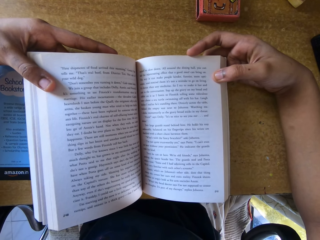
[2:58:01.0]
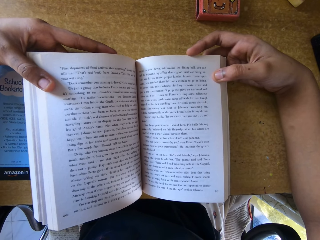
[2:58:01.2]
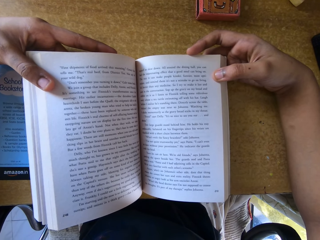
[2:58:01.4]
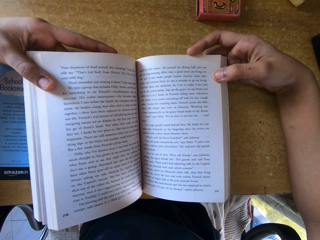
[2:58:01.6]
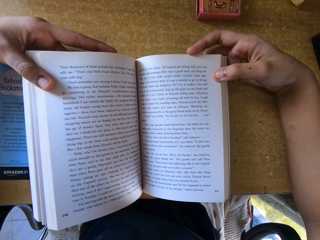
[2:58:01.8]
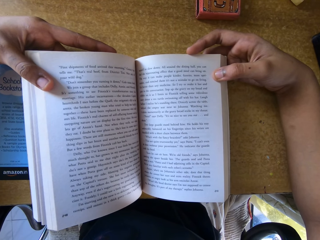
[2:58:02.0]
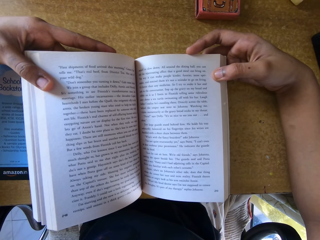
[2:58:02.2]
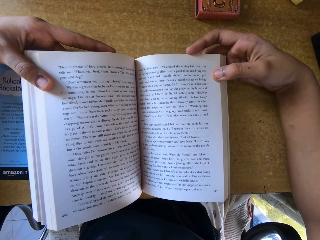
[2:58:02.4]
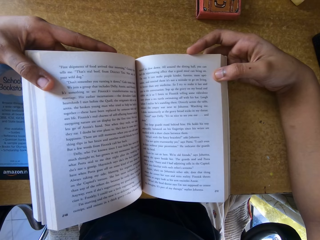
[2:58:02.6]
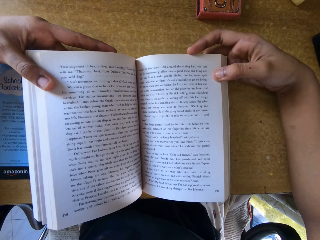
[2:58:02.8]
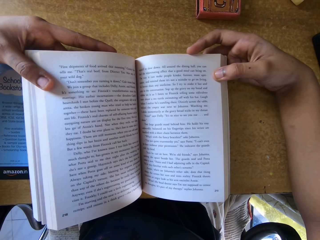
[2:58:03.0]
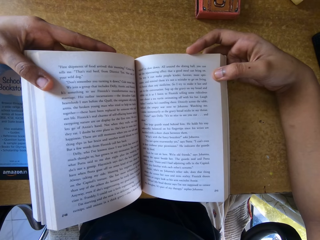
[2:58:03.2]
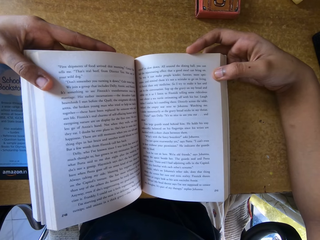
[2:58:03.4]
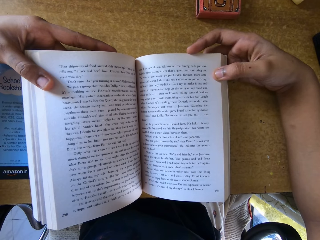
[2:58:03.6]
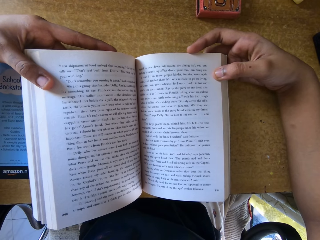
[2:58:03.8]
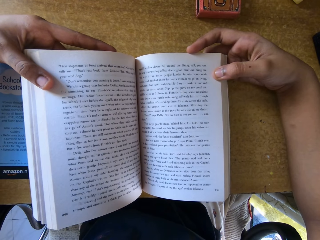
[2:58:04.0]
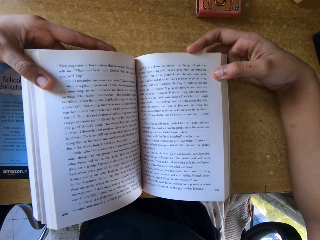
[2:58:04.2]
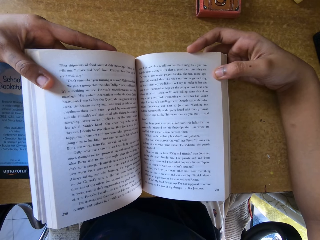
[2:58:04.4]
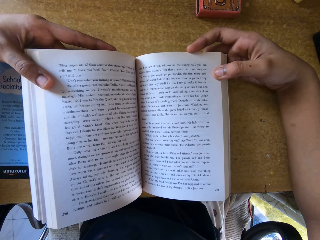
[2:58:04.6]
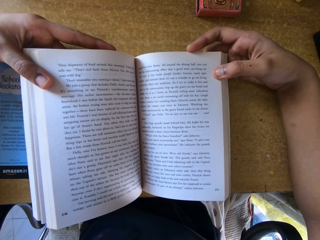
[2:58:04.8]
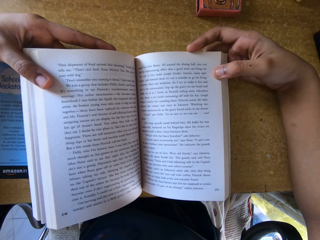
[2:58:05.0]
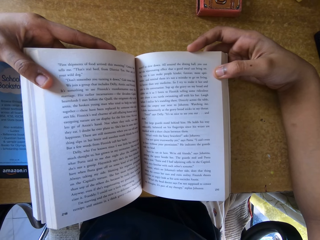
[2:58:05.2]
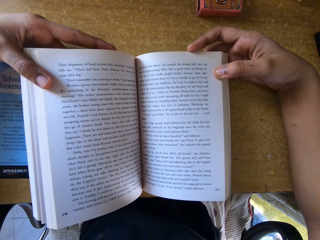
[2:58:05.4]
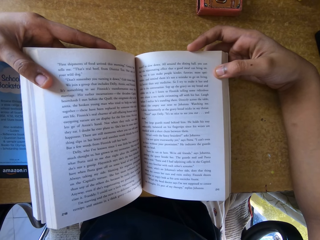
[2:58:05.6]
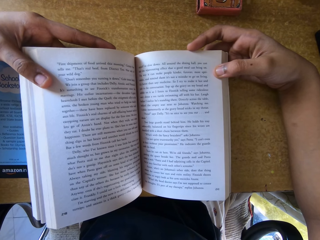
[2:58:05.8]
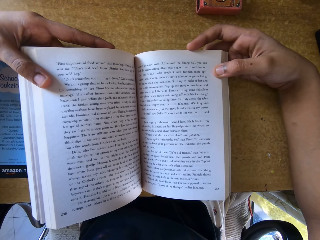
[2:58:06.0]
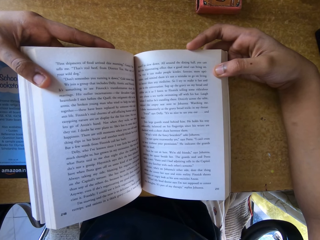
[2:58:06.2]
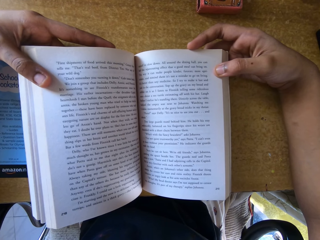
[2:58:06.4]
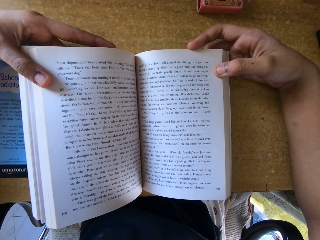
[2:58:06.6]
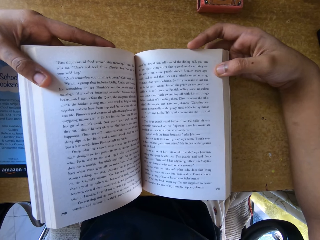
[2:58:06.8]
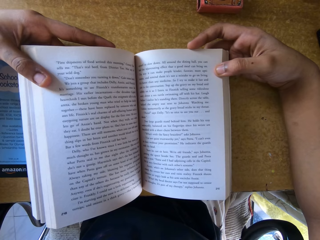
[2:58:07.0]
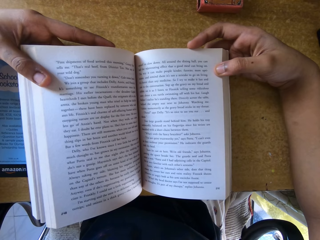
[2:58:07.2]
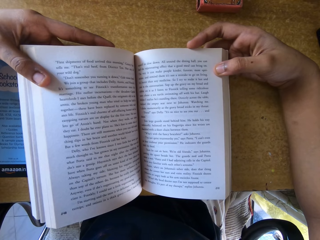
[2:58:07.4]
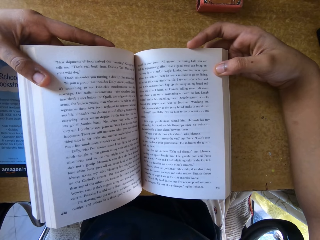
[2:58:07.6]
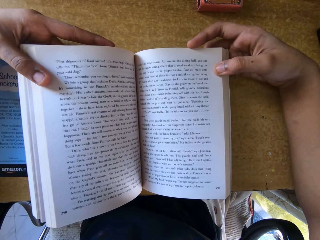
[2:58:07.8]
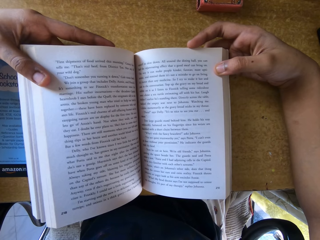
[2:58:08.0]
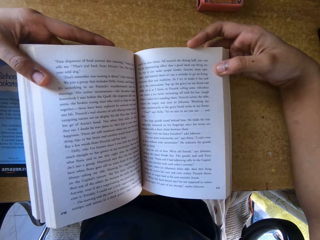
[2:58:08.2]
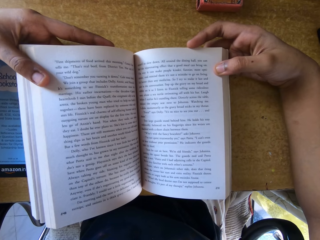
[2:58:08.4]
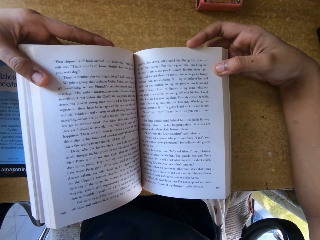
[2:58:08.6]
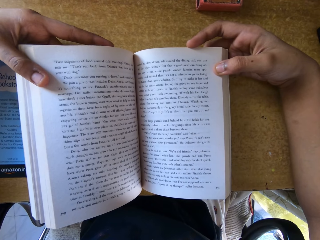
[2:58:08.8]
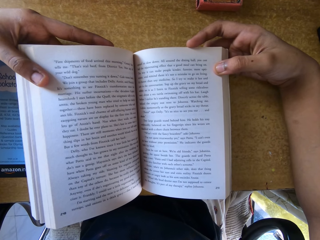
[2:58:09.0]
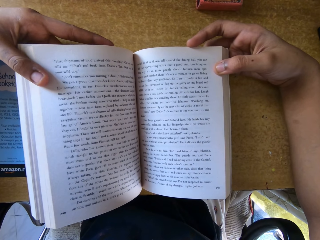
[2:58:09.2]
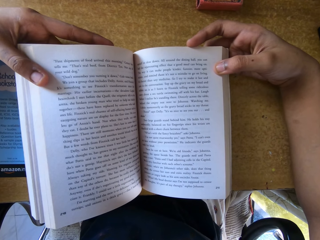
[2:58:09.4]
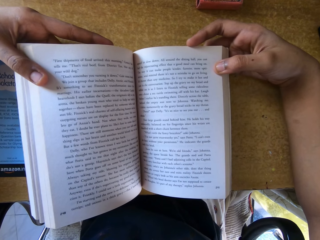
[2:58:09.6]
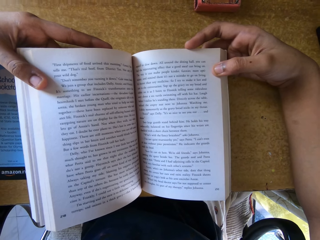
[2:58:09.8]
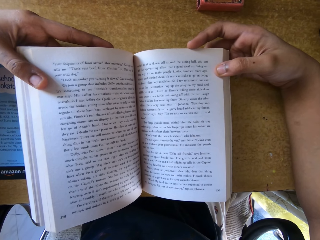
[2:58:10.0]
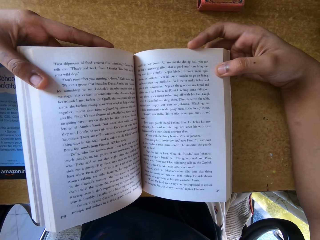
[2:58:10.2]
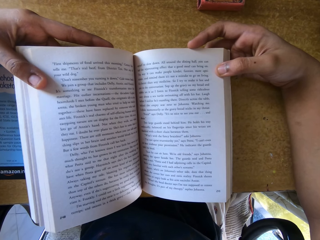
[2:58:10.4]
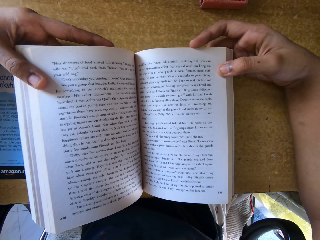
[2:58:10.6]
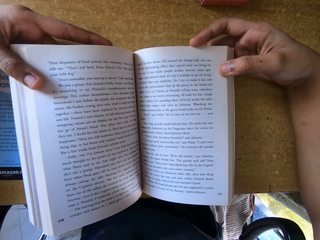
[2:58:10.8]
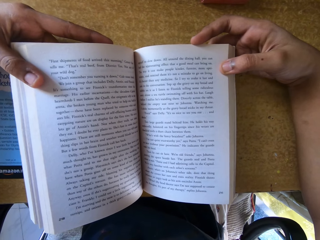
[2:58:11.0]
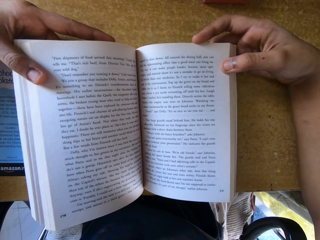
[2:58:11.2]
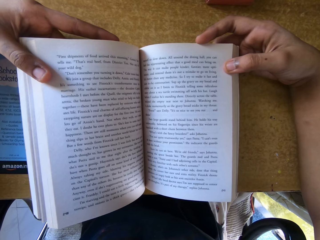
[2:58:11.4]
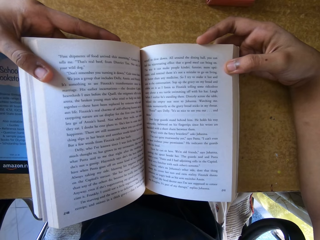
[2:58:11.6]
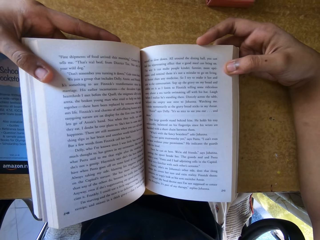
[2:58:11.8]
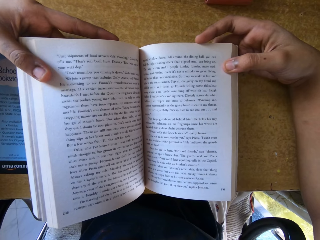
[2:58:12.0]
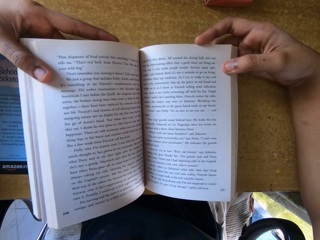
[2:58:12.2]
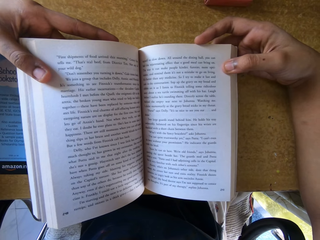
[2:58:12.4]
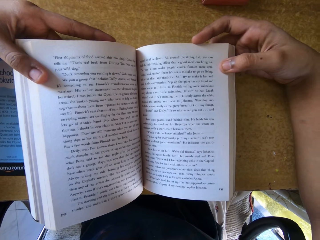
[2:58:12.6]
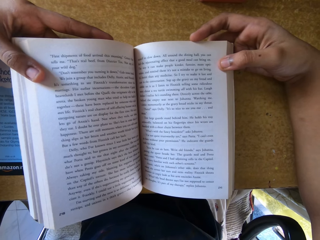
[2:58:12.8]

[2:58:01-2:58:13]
The camera wearer reads. They read again.

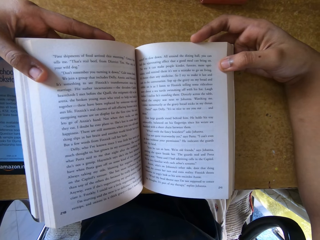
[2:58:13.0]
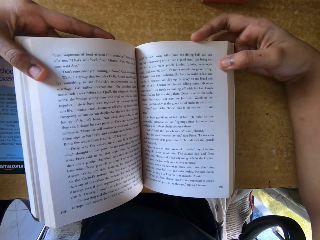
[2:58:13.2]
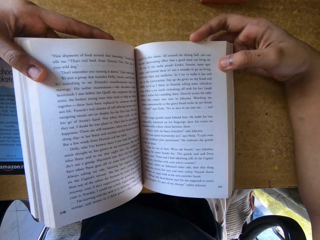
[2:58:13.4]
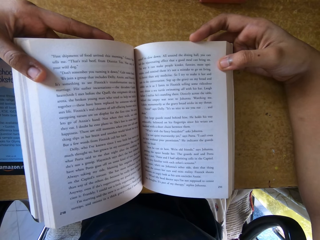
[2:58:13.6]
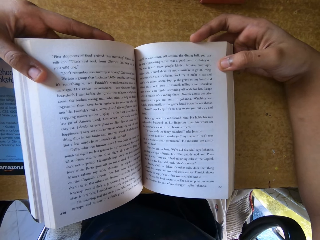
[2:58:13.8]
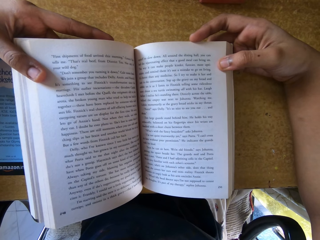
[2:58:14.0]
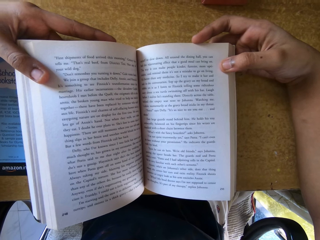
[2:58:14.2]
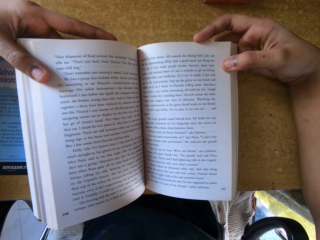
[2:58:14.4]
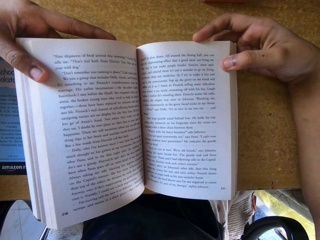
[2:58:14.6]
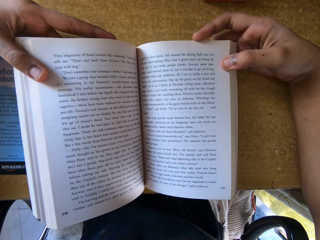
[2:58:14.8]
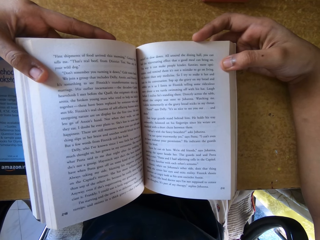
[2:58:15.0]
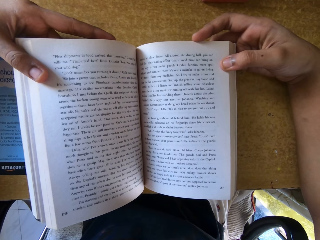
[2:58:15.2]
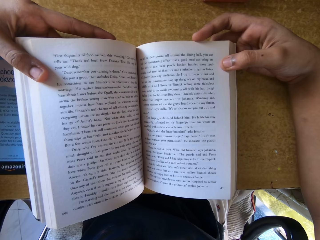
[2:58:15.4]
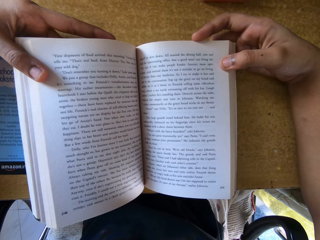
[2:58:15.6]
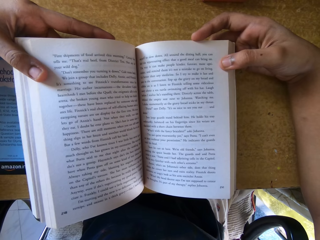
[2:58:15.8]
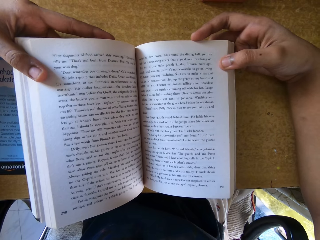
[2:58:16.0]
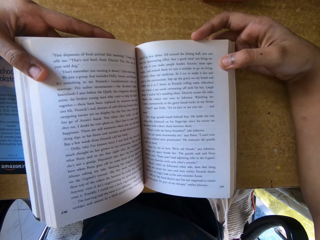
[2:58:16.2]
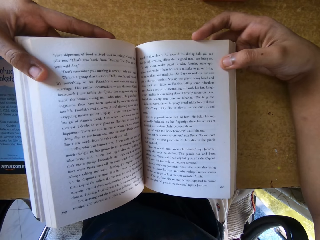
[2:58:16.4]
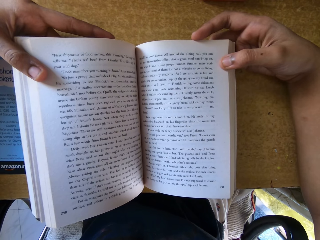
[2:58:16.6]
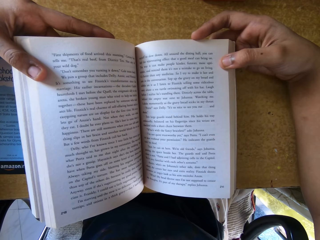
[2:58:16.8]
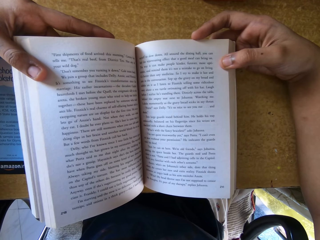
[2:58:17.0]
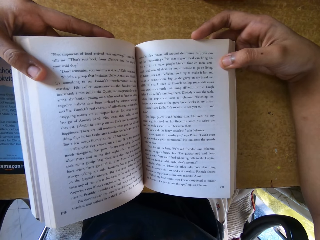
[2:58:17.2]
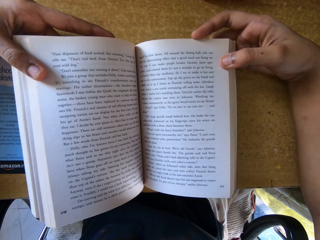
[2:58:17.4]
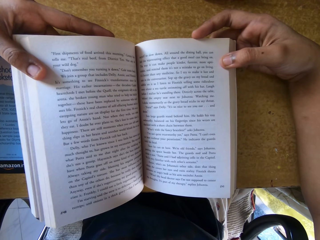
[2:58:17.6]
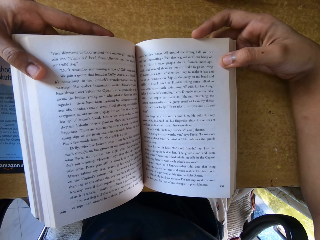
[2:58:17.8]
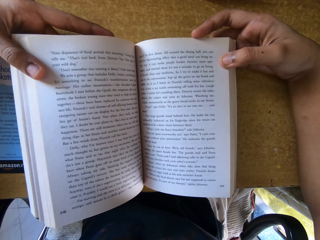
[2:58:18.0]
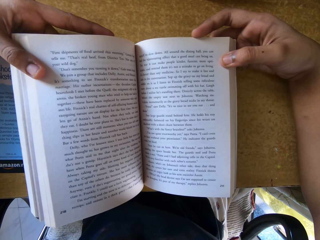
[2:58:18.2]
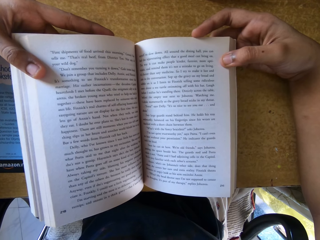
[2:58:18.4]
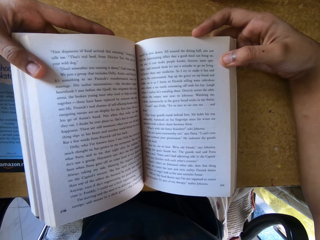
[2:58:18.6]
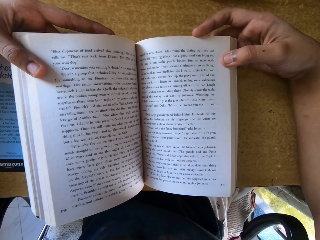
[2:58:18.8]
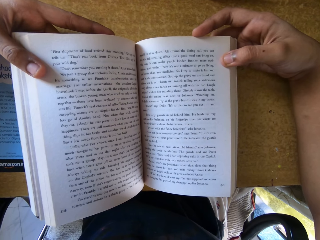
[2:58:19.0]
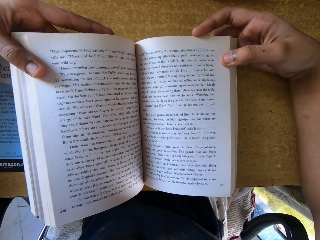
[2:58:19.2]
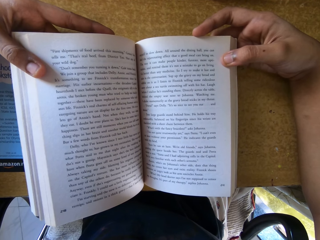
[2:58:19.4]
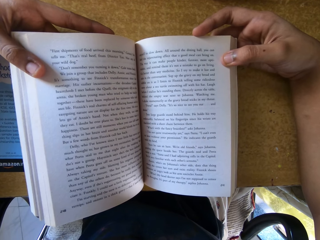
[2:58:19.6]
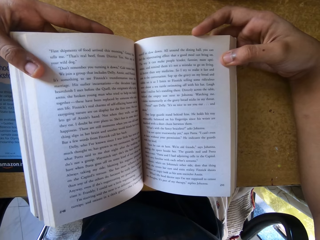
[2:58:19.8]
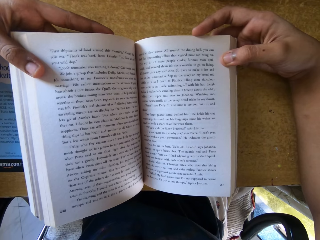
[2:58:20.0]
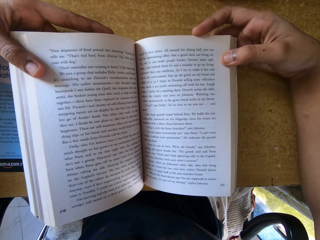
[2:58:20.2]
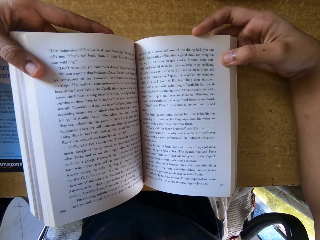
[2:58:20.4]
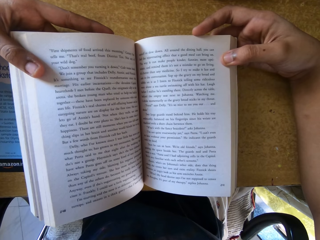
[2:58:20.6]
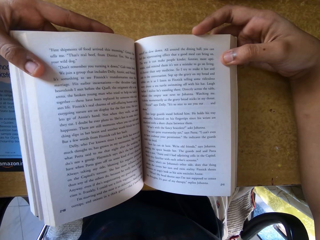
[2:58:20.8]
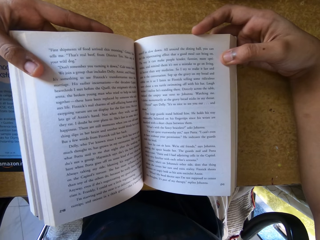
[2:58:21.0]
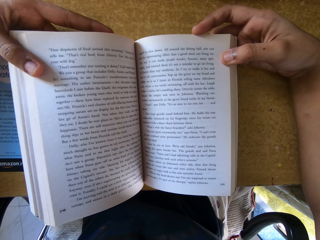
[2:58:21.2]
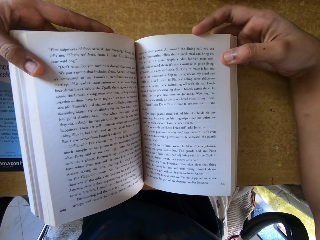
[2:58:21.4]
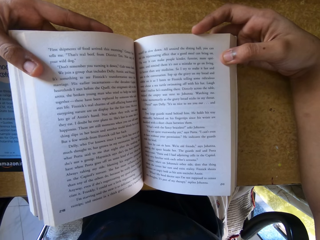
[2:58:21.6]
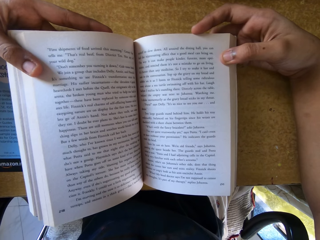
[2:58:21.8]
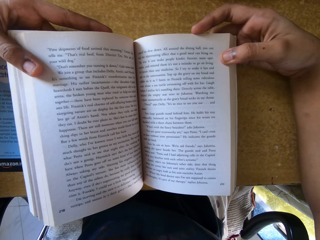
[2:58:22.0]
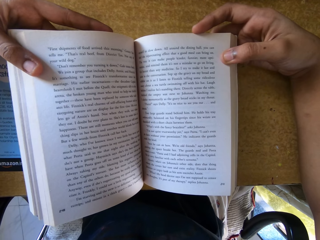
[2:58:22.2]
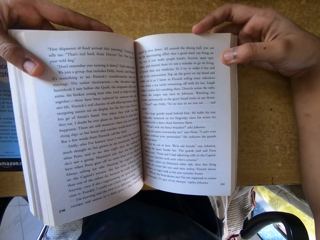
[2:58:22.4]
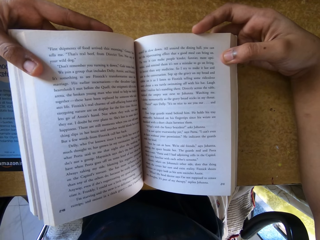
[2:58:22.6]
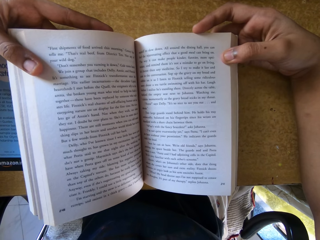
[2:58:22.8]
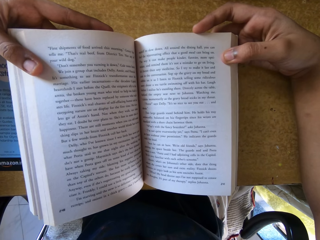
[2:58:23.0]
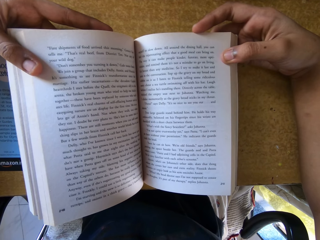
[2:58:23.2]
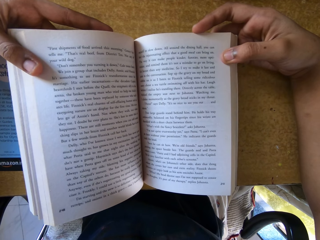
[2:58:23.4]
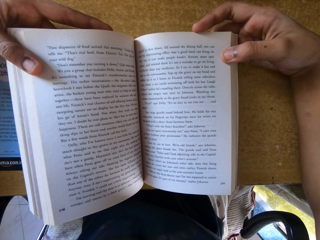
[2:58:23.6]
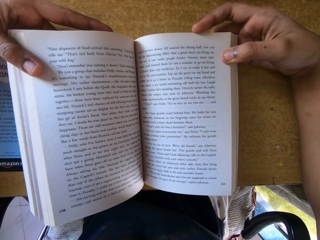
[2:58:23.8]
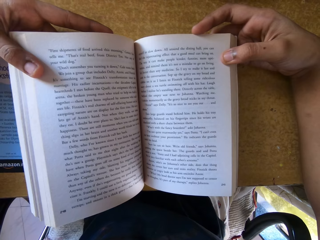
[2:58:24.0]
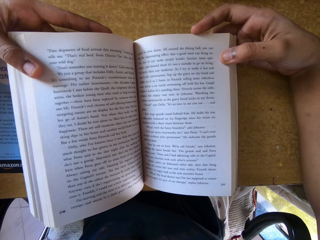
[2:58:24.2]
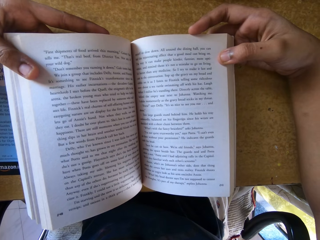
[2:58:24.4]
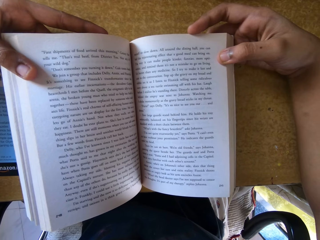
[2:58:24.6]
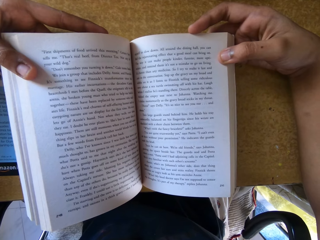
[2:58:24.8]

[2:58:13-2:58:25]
The camera wearer reads.
